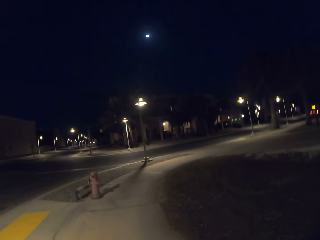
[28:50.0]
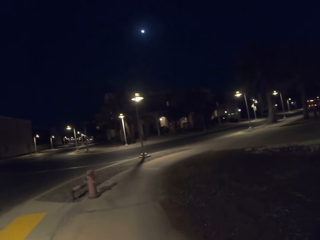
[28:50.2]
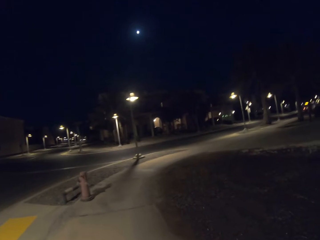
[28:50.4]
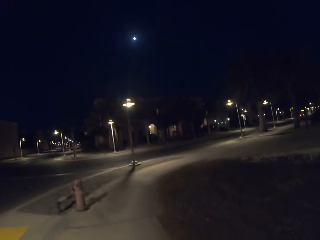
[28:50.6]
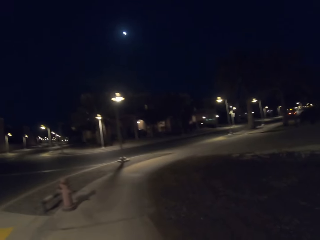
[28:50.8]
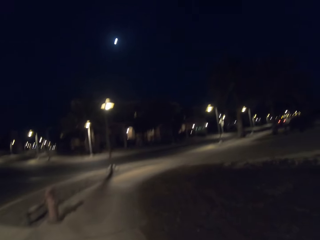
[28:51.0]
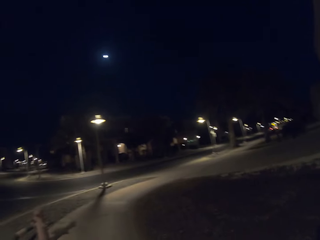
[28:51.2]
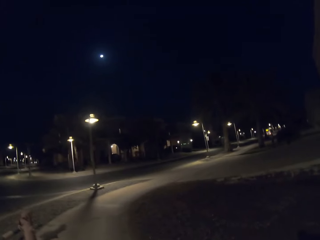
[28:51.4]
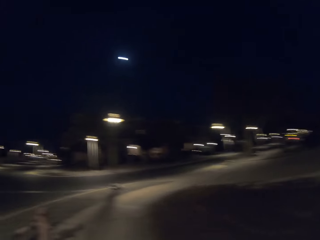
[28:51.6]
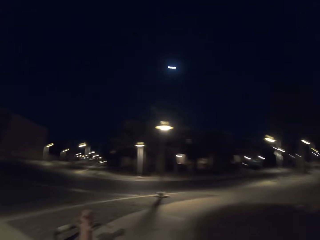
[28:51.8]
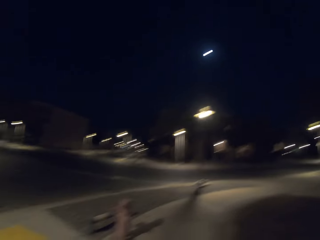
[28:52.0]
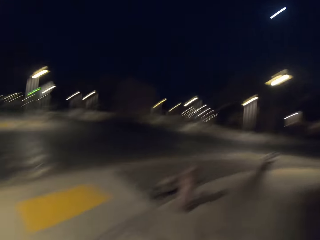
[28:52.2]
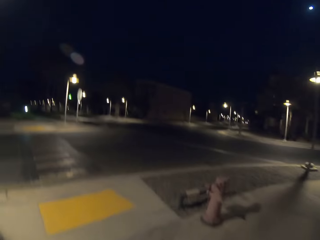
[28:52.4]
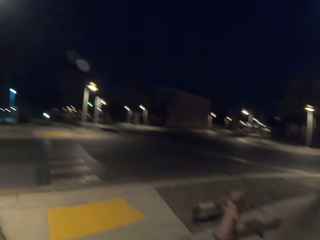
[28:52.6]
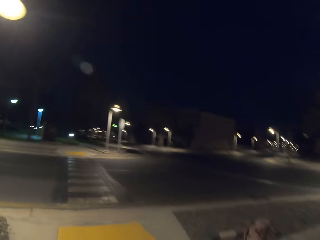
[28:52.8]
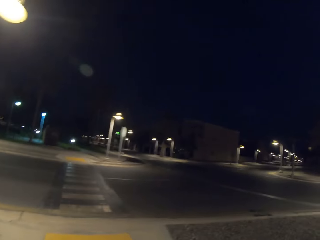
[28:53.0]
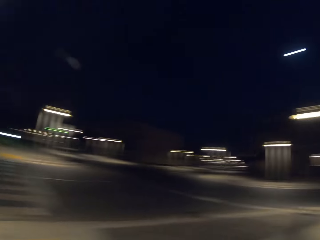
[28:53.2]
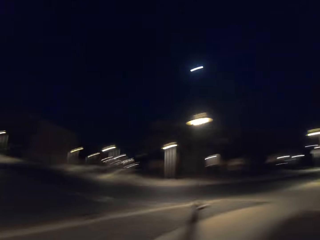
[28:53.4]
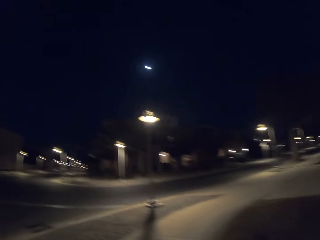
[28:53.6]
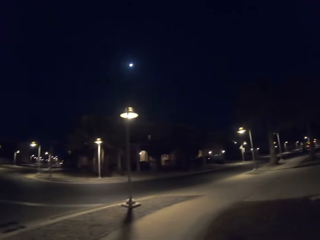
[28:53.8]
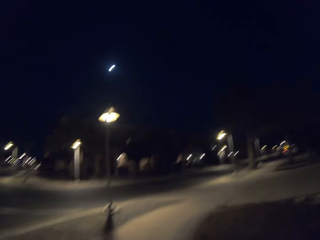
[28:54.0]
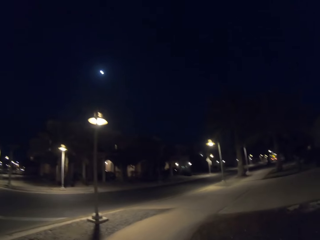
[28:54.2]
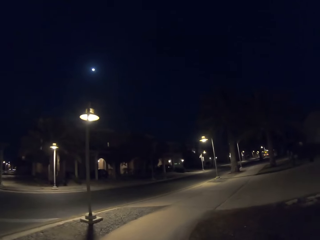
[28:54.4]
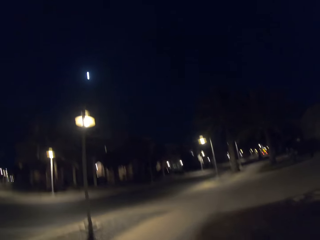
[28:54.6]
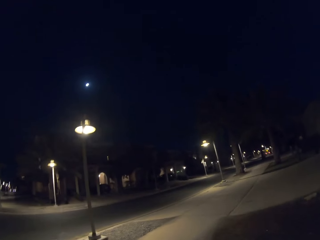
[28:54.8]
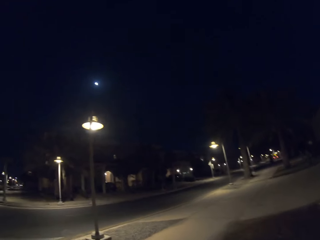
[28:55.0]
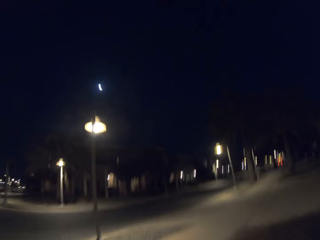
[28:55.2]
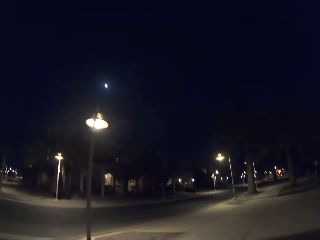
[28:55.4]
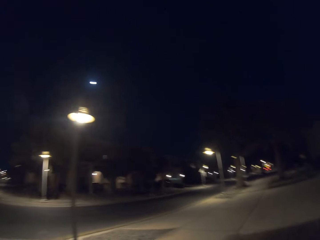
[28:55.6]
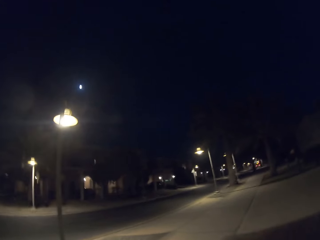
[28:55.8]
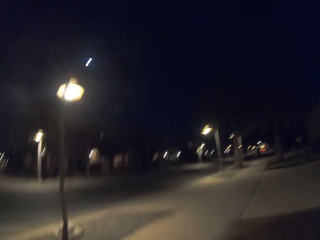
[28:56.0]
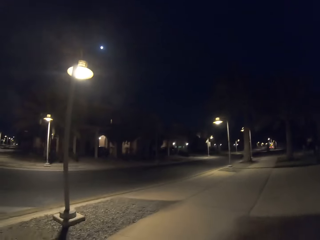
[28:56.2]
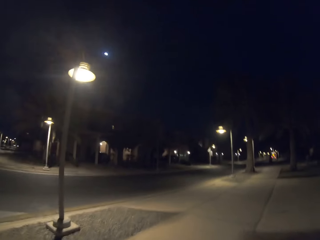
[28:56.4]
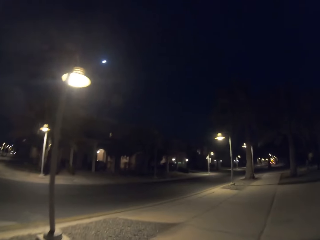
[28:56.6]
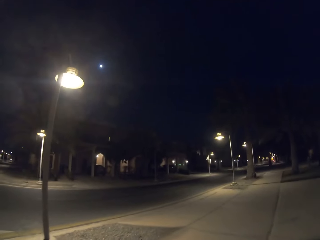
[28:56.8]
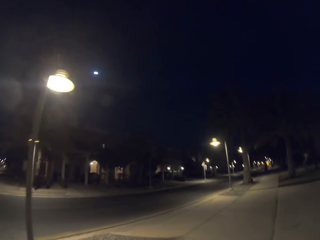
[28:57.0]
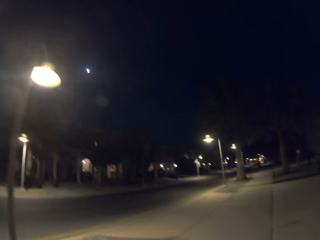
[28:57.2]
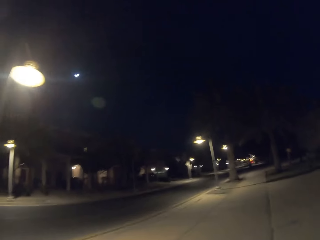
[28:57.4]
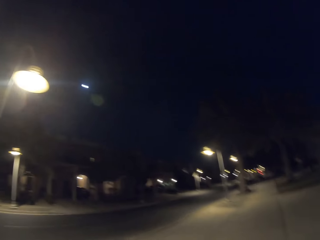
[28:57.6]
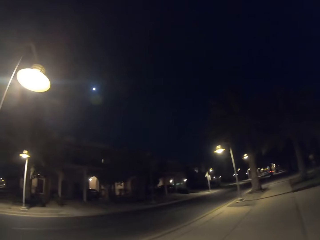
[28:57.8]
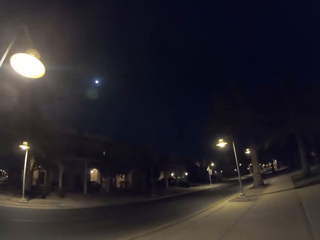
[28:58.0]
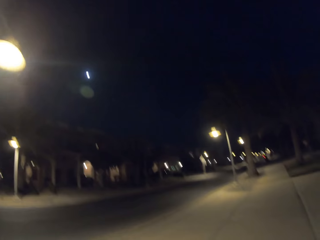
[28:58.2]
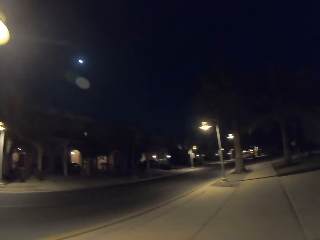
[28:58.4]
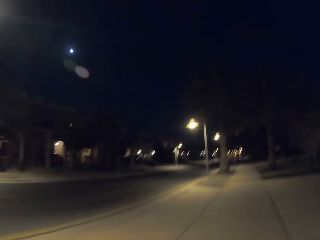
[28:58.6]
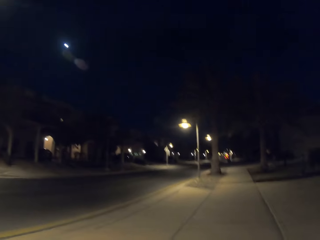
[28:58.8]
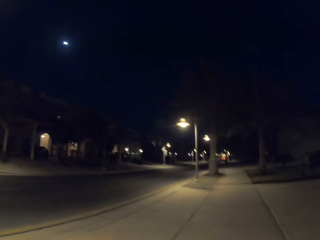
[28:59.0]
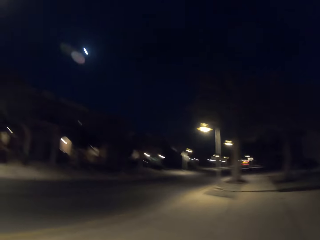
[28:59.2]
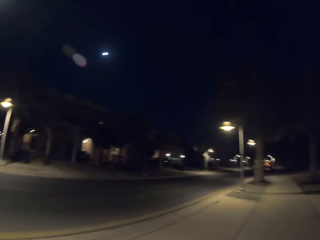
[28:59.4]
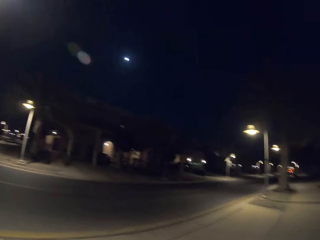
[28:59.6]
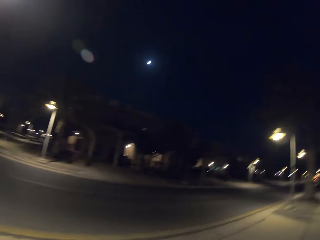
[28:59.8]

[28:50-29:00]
The camera wearer looks around the road. They walk along the sidewalk.

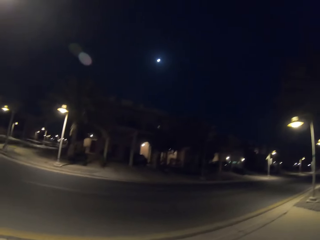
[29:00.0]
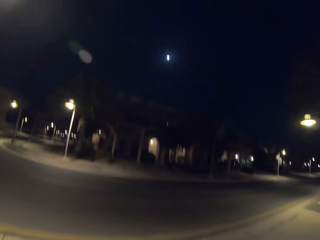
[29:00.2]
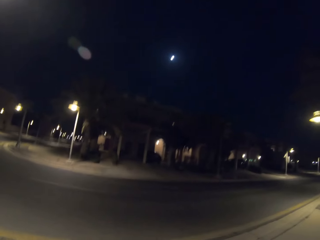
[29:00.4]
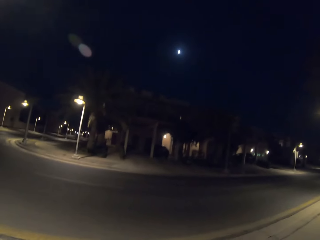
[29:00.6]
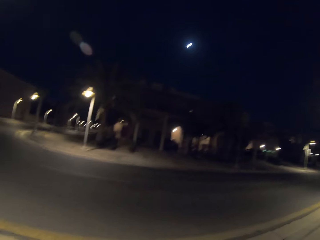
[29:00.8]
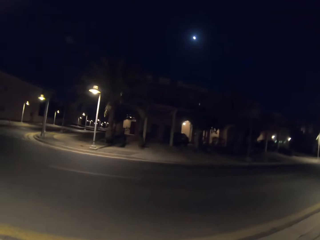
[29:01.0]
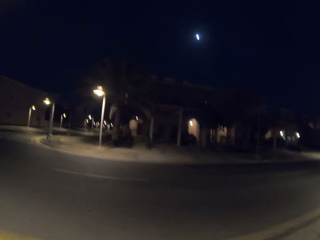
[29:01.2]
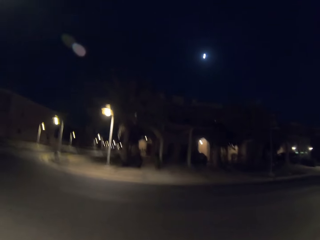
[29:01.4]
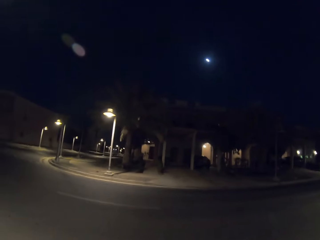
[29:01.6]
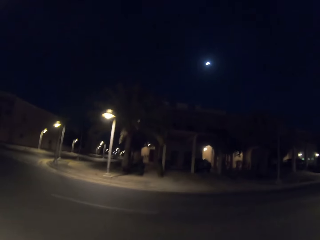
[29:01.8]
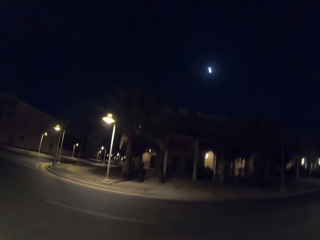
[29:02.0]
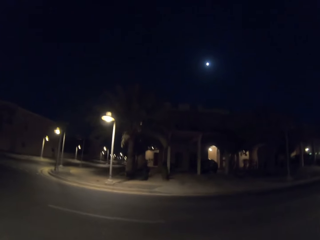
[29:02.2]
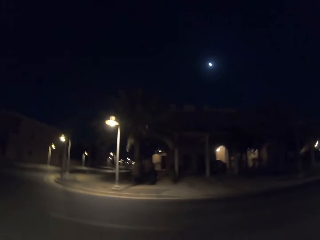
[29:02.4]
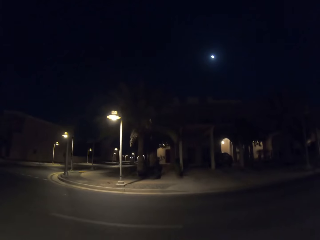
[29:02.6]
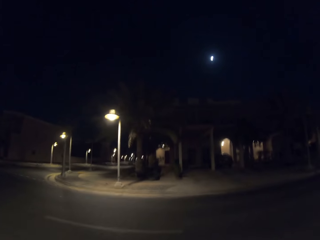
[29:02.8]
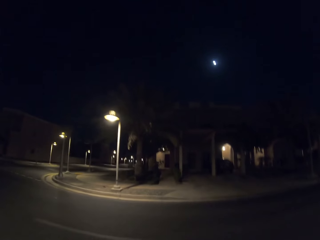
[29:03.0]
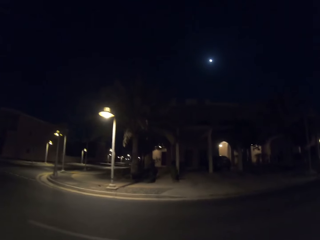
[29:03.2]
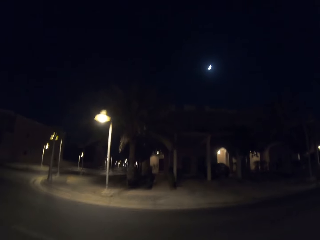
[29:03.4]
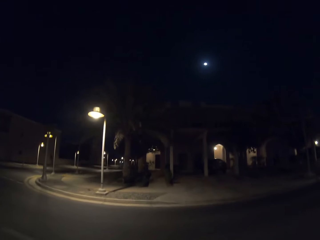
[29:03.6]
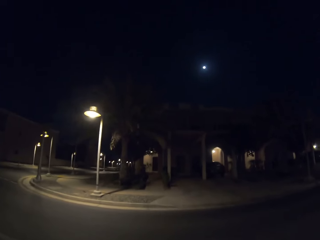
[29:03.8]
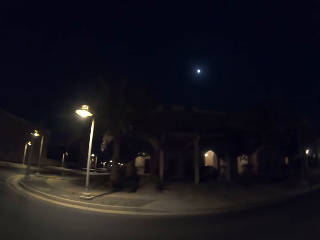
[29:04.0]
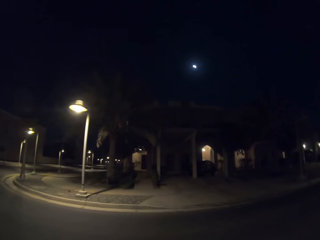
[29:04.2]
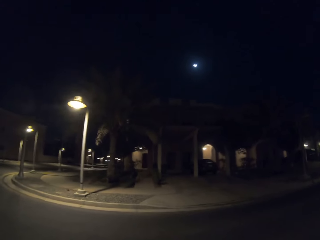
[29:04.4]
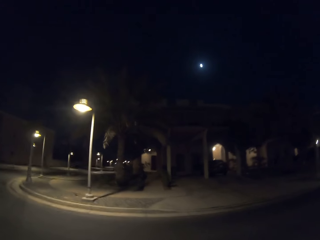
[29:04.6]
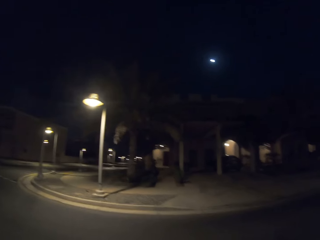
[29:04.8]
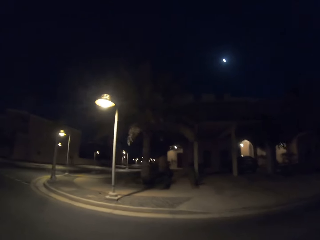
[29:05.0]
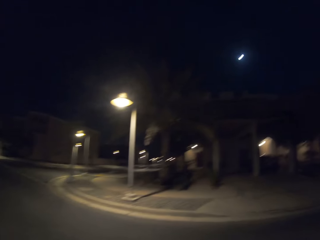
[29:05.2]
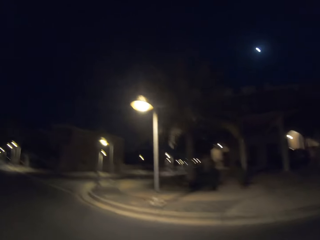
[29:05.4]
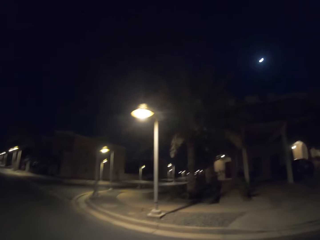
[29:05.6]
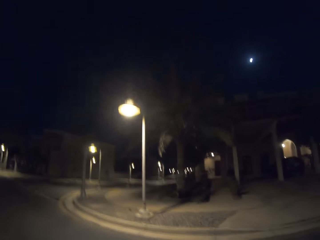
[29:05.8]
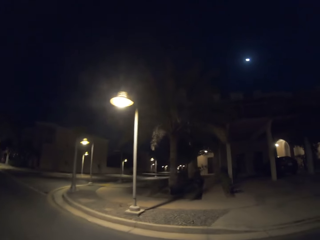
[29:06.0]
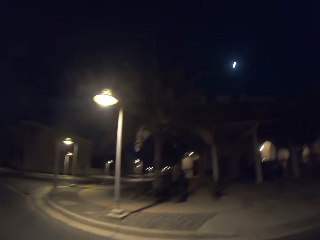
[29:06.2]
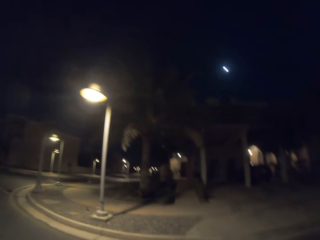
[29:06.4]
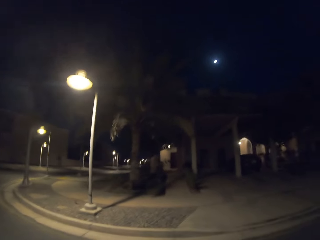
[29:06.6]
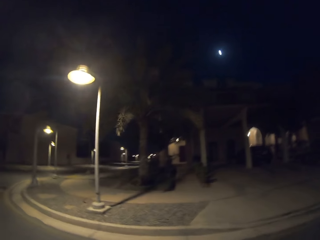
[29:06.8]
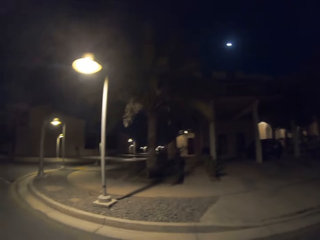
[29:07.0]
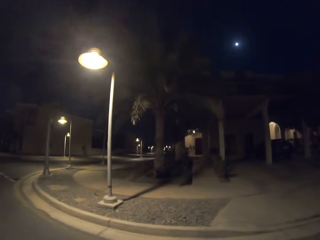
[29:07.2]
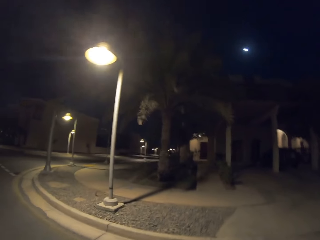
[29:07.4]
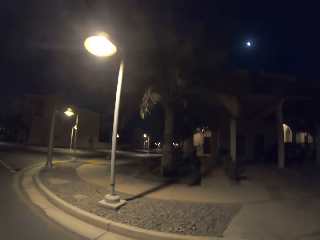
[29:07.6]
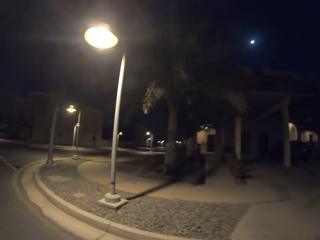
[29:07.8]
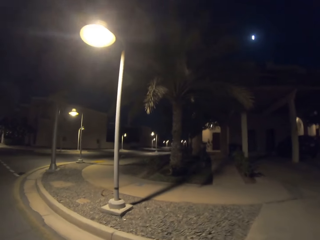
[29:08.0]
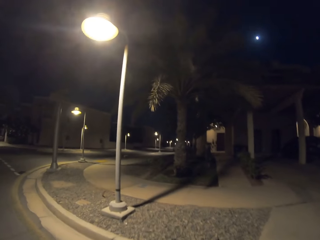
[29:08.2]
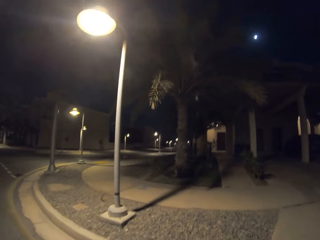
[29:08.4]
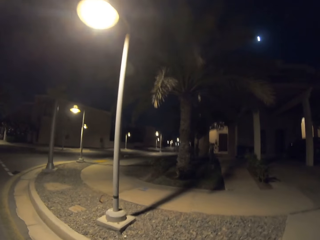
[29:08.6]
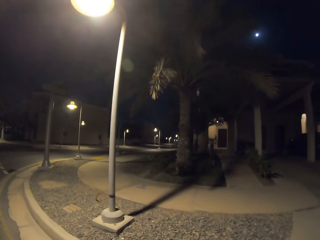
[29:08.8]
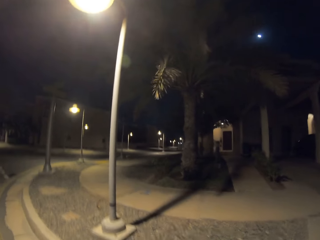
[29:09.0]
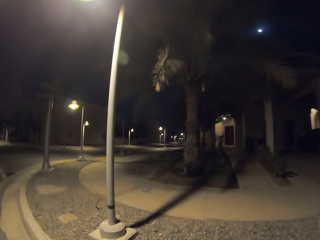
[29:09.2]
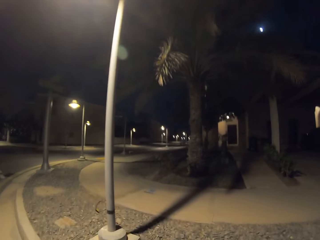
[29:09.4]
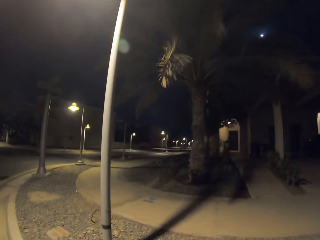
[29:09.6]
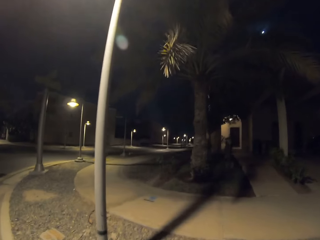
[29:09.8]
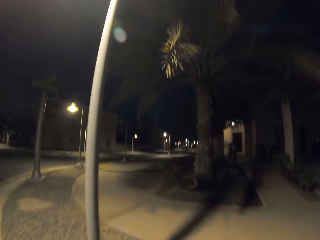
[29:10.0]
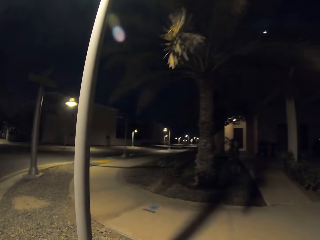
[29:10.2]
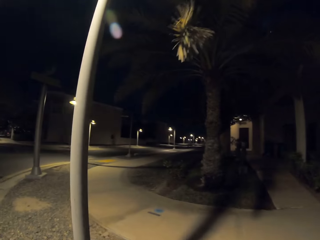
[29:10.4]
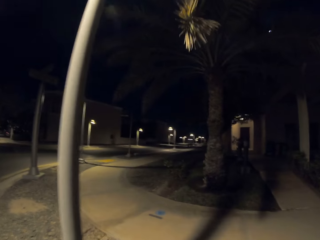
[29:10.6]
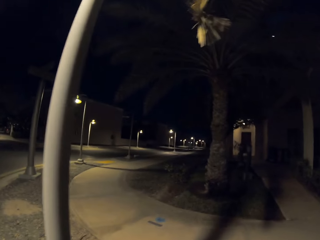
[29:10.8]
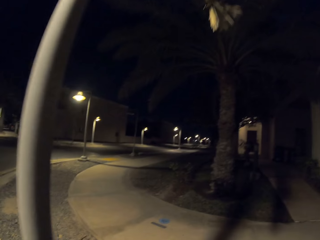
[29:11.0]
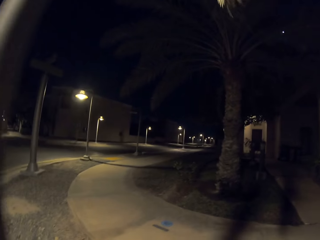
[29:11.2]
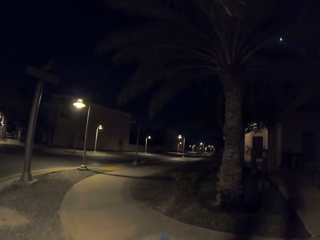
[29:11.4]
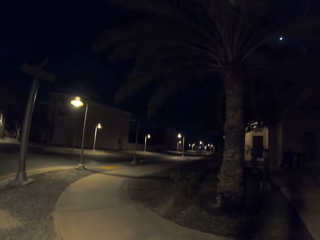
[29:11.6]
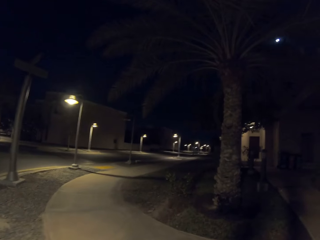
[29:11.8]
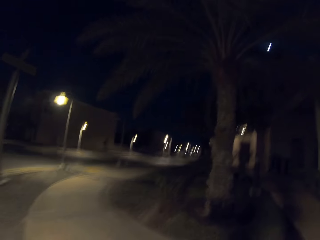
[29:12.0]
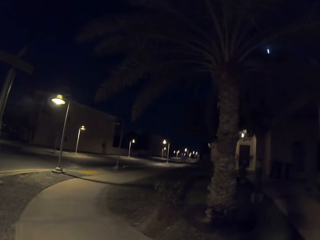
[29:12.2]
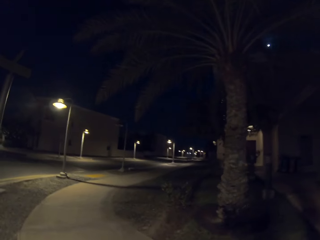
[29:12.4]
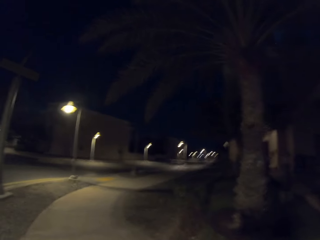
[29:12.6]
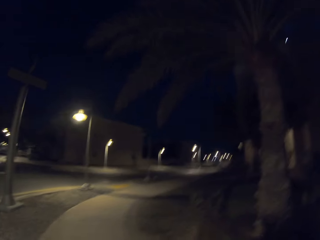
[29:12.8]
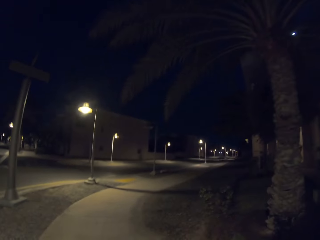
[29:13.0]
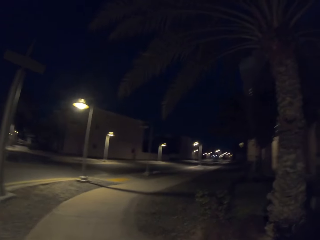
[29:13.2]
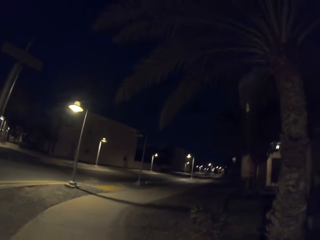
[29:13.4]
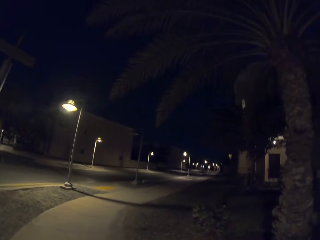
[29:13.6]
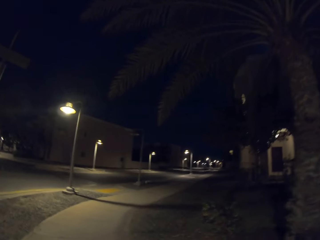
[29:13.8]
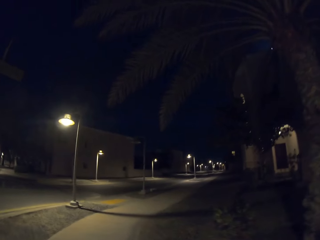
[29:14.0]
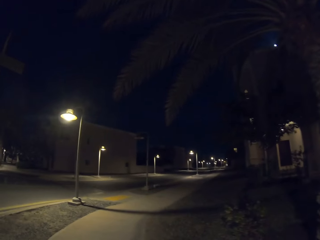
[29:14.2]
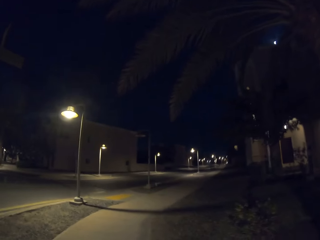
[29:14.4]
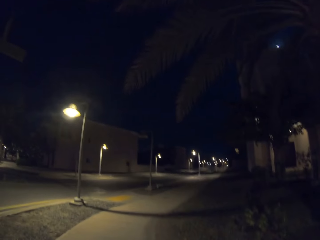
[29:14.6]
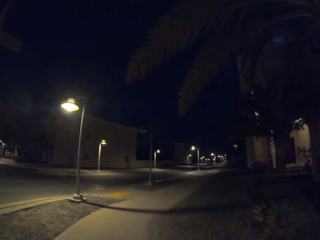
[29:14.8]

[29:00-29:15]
The camera wearer crosses the road. They get on the pavement. They walk along the sidewalk.
